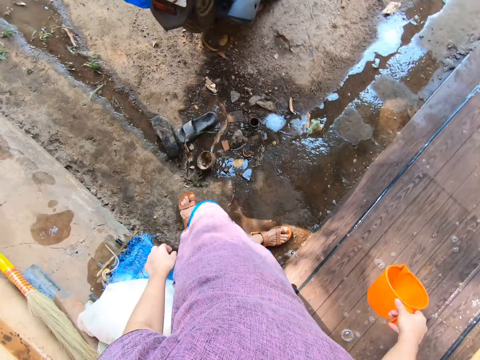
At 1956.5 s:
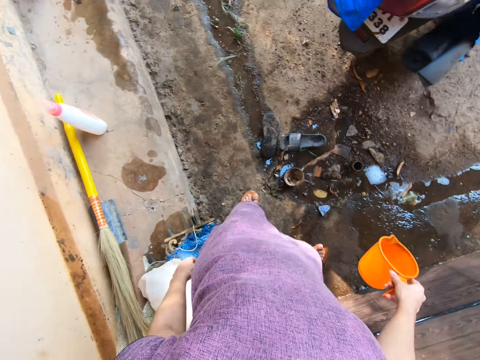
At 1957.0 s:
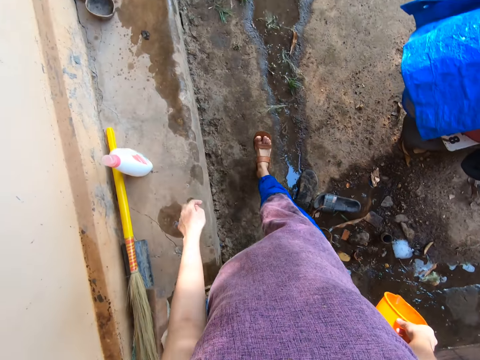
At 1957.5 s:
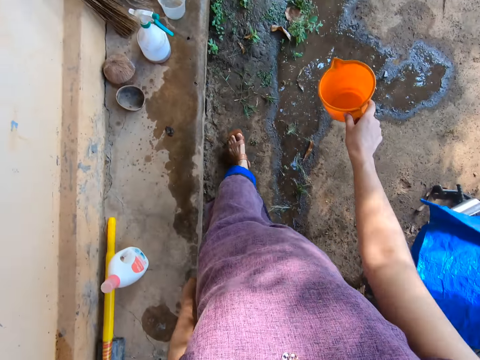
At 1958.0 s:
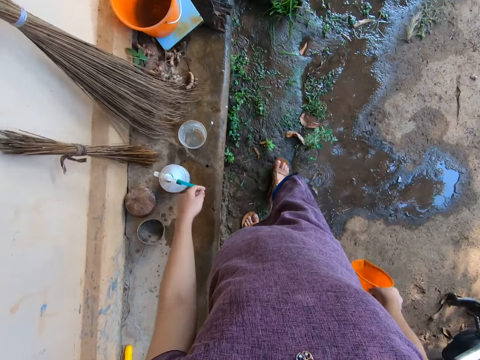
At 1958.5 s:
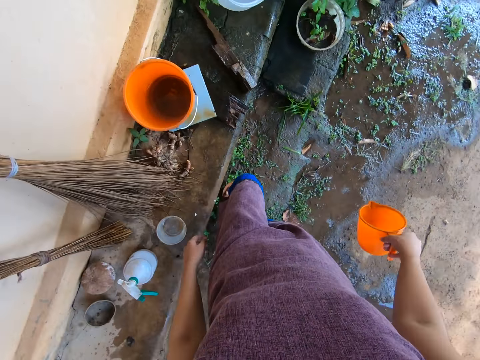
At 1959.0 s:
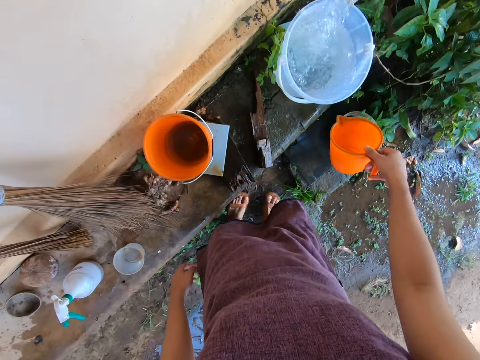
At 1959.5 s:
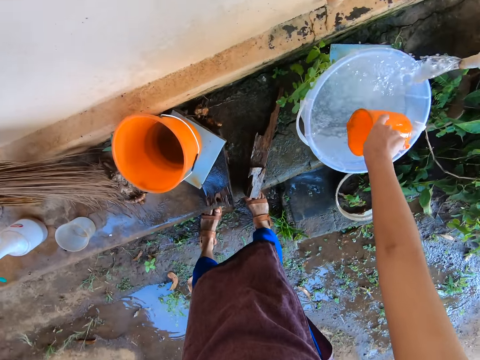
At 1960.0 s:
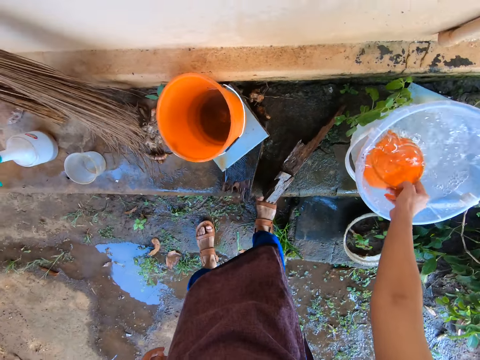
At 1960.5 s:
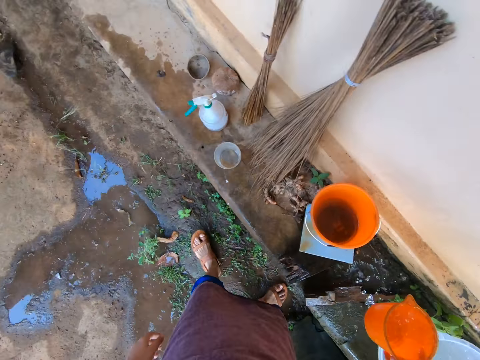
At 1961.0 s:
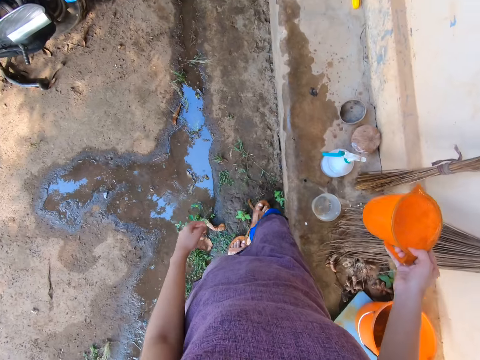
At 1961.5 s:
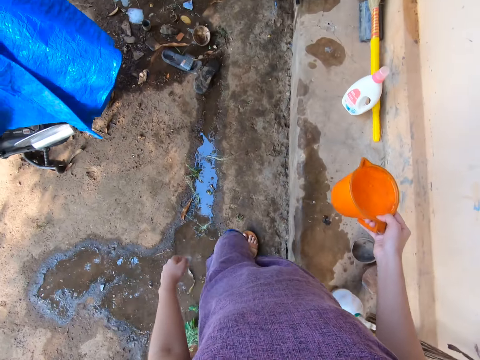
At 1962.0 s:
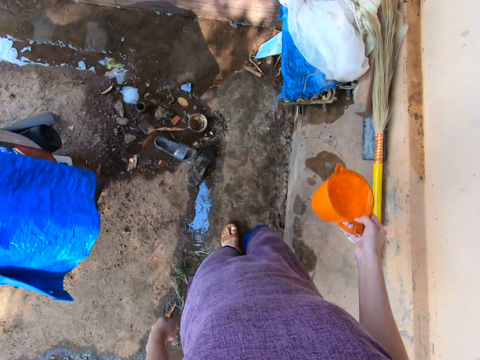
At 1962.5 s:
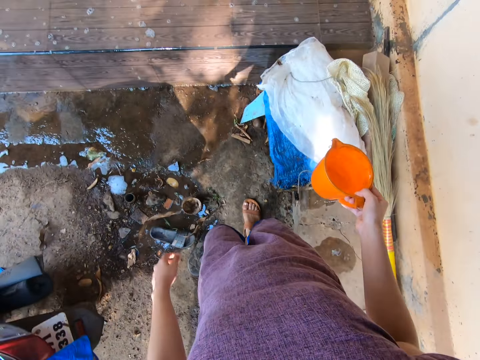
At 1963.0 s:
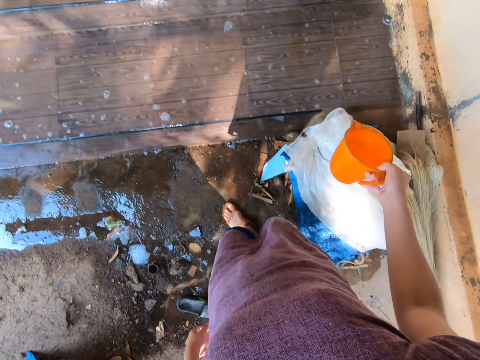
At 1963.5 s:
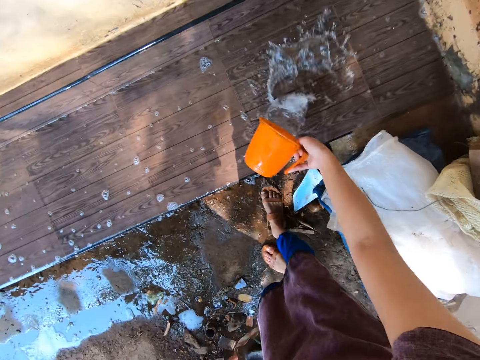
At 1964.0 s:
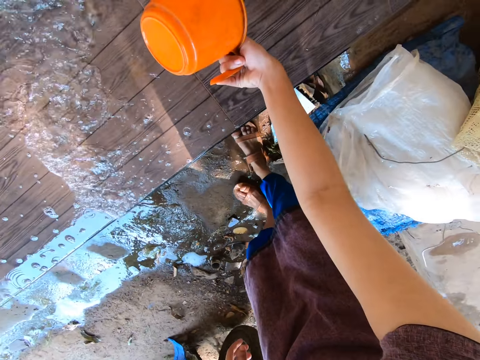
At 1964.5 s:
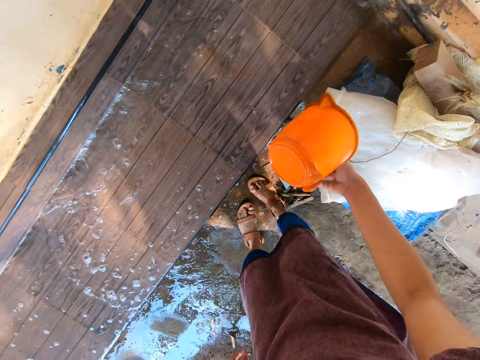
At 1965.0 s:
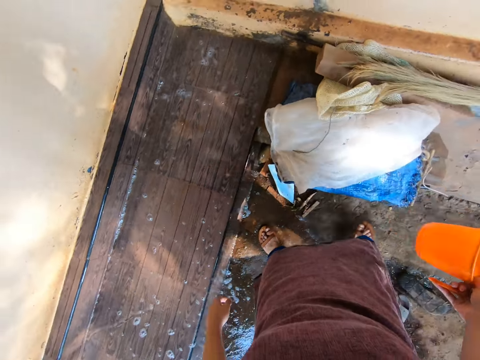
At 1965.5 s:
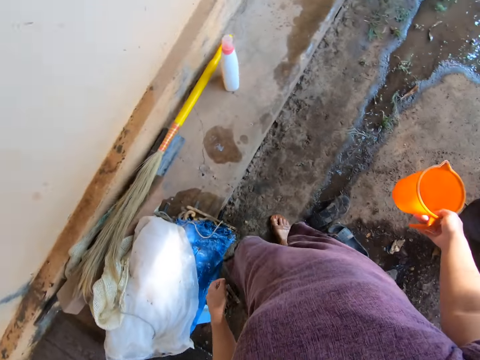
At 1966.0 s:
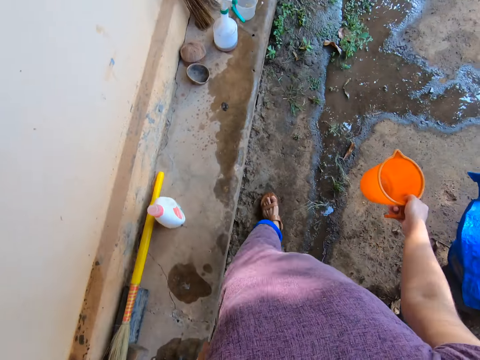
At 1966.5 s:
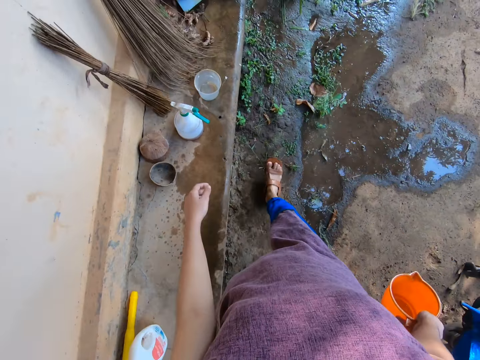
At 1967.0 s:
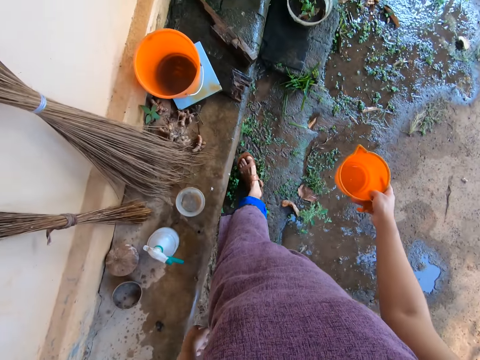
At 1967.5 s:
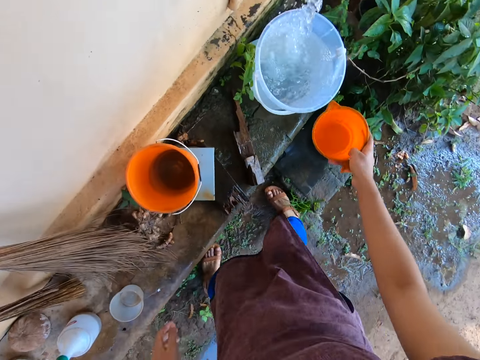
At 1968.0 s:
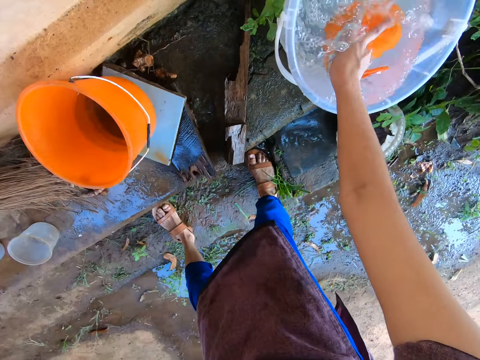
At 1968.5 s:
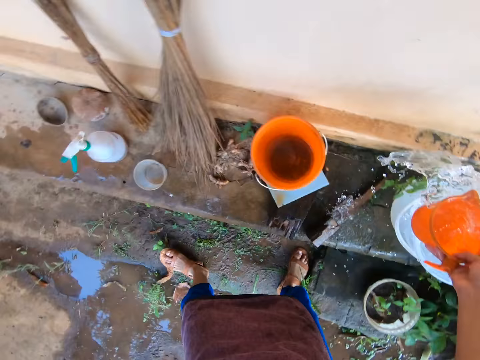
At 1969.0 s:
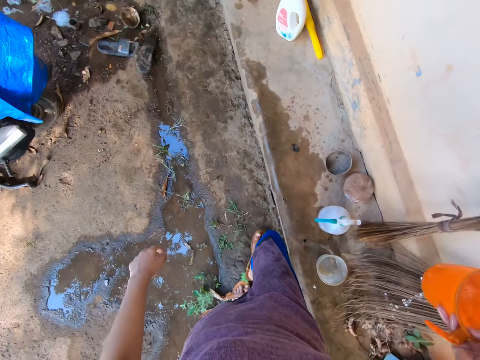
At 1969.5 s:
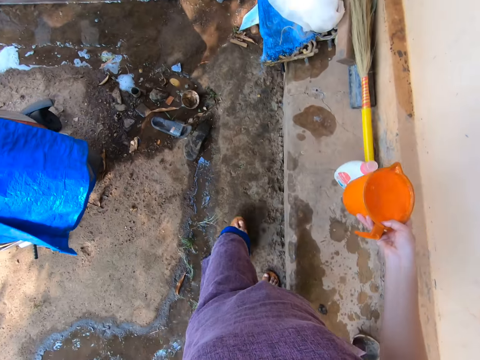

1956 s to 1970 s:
The camera wearer walks around with an empty jug or cup in her right hand. She takes water from the bucket on the tap with the cup in her right hand. She walks around with the jug of water on her right hand. She pours water on the bench with the cup in her right hand. She walks around with the empty jug in her right hand. She takes water from the bucket on the tap with the cup in her right hand.

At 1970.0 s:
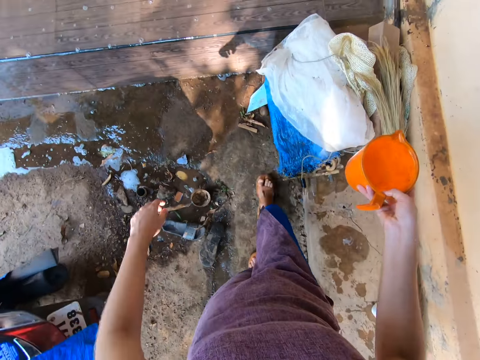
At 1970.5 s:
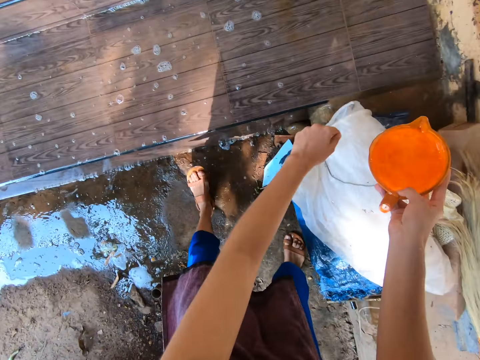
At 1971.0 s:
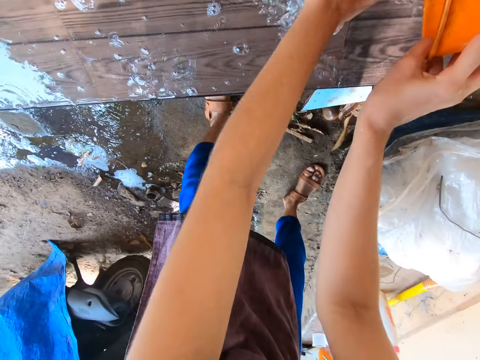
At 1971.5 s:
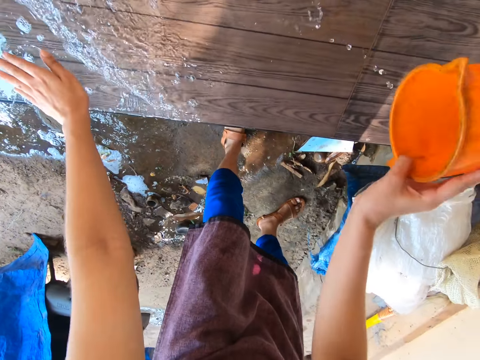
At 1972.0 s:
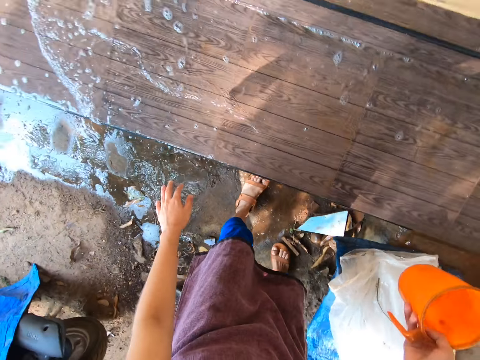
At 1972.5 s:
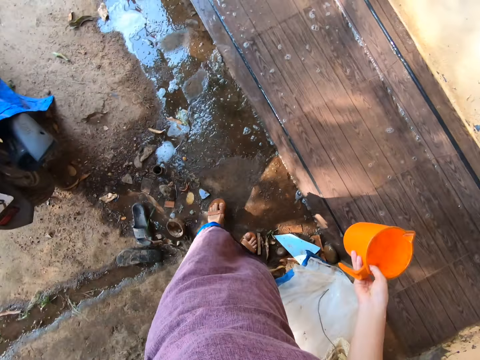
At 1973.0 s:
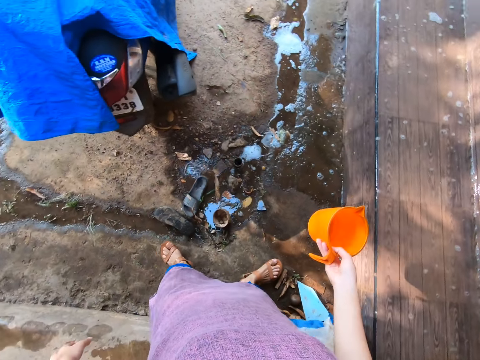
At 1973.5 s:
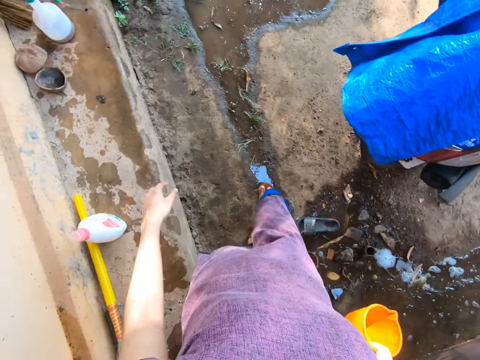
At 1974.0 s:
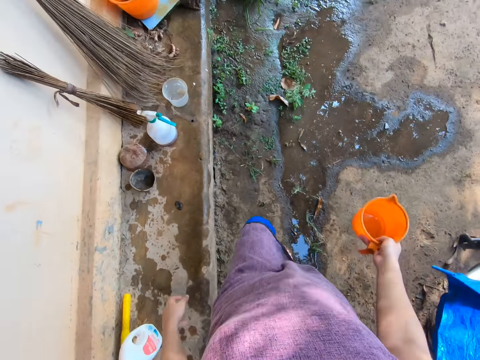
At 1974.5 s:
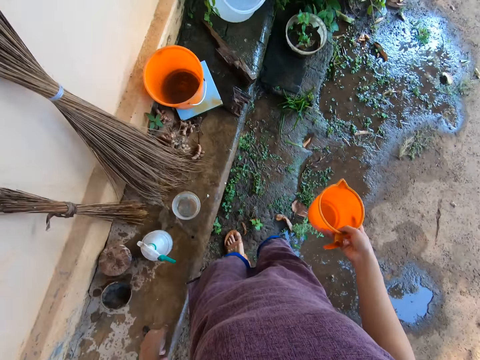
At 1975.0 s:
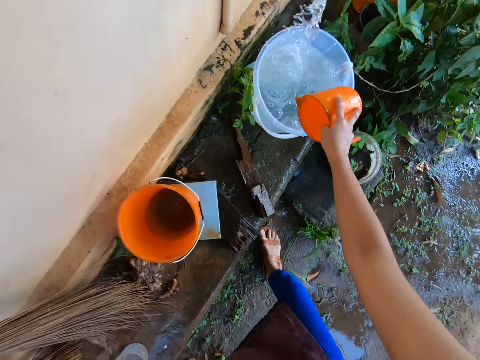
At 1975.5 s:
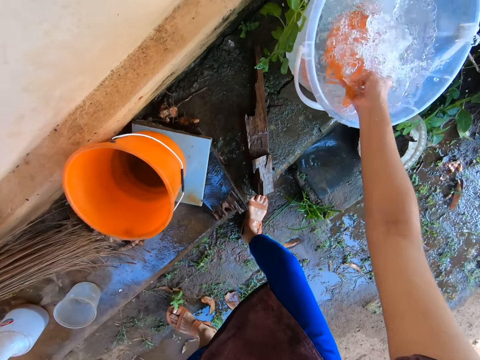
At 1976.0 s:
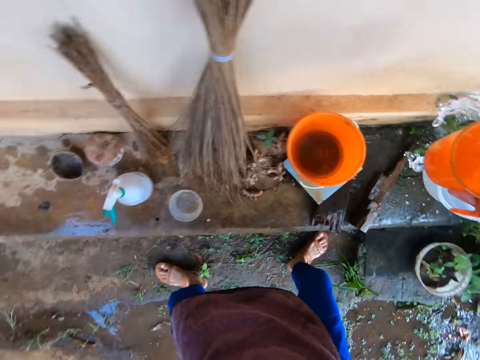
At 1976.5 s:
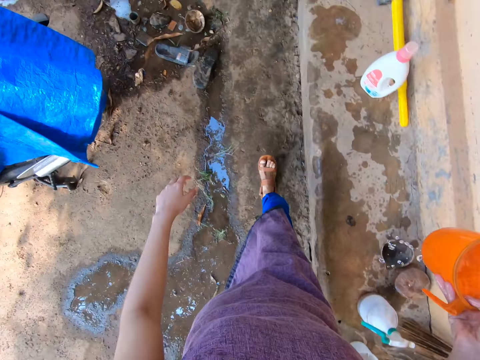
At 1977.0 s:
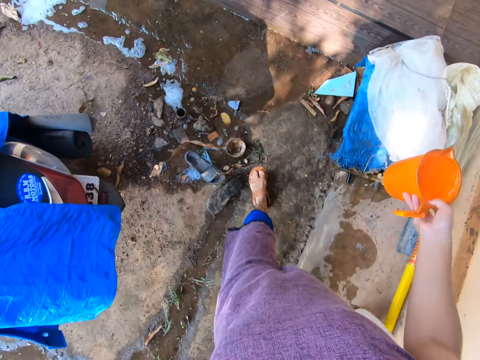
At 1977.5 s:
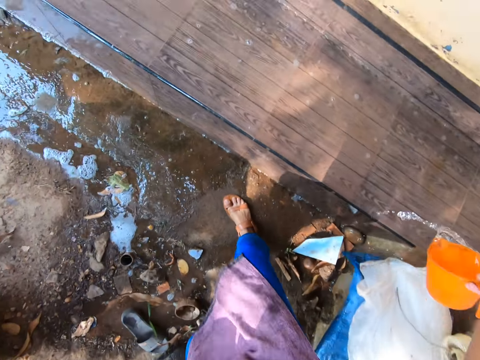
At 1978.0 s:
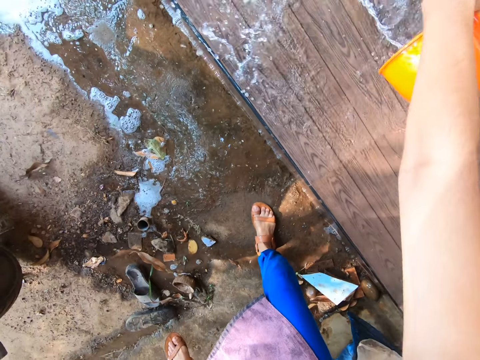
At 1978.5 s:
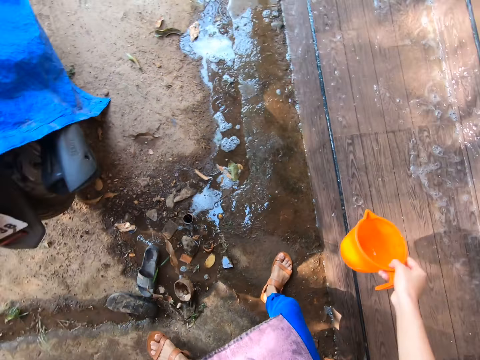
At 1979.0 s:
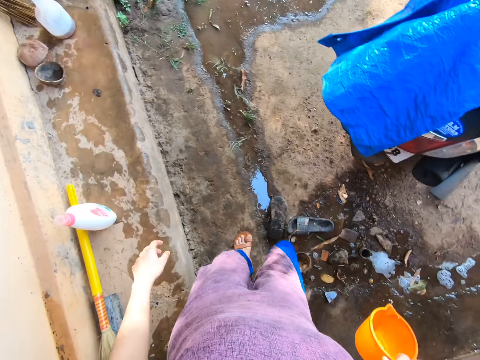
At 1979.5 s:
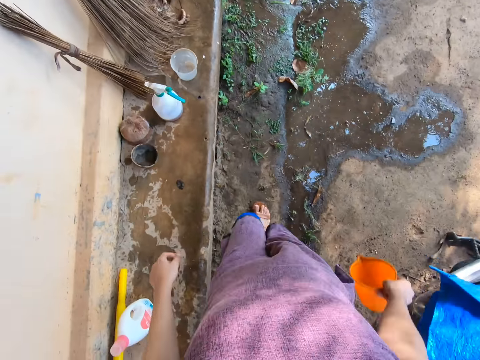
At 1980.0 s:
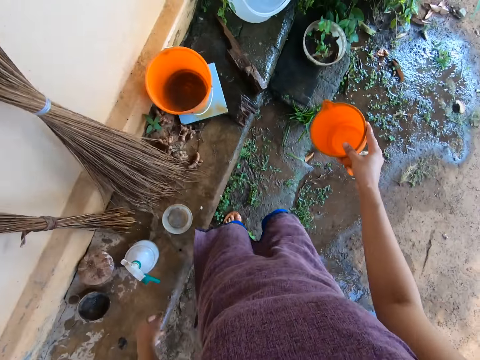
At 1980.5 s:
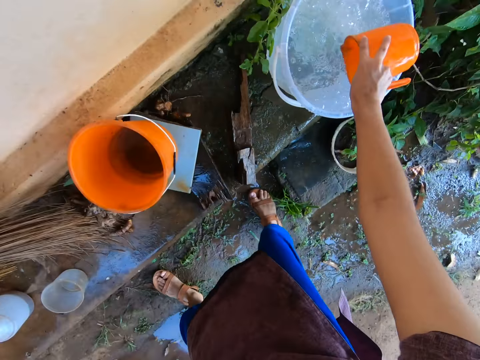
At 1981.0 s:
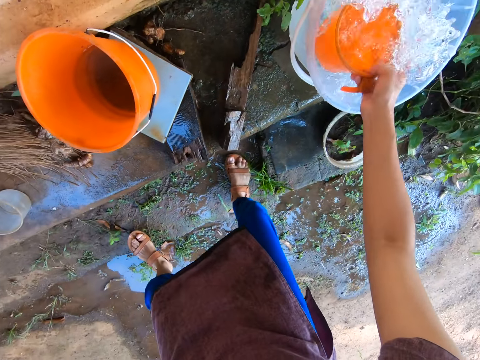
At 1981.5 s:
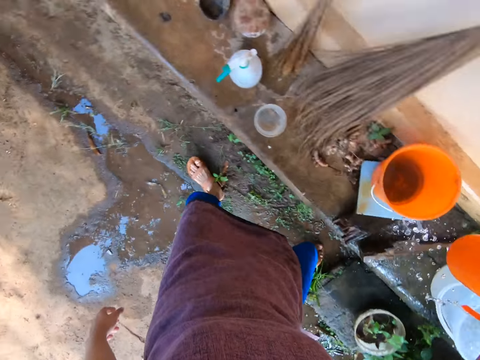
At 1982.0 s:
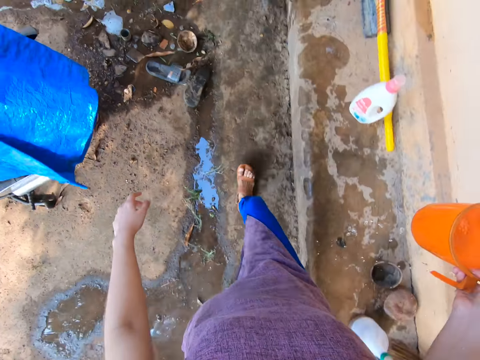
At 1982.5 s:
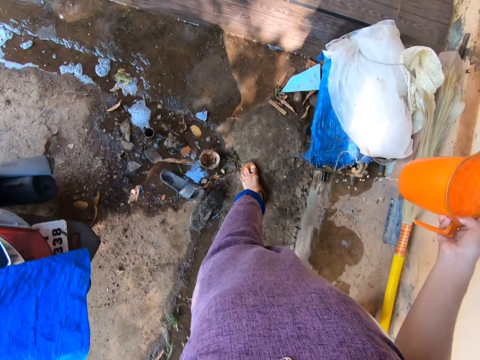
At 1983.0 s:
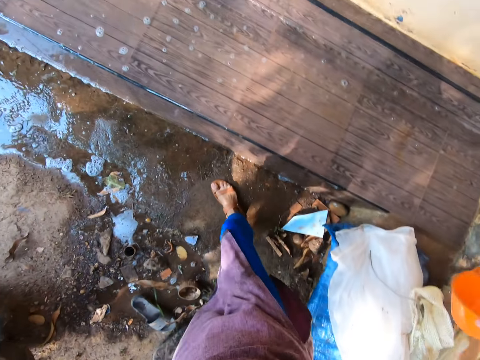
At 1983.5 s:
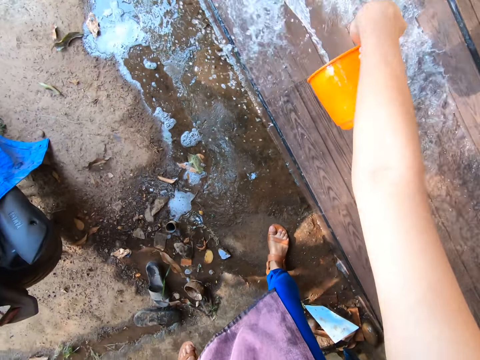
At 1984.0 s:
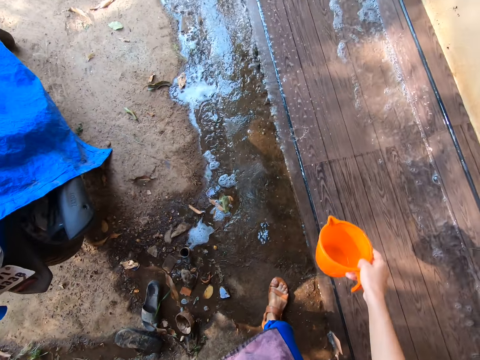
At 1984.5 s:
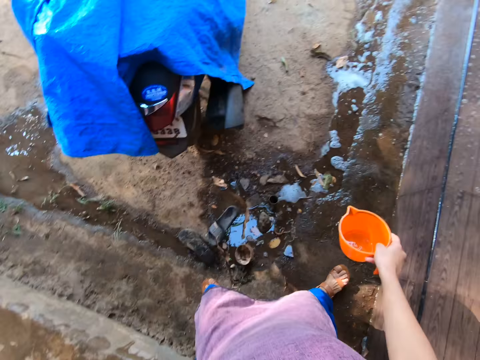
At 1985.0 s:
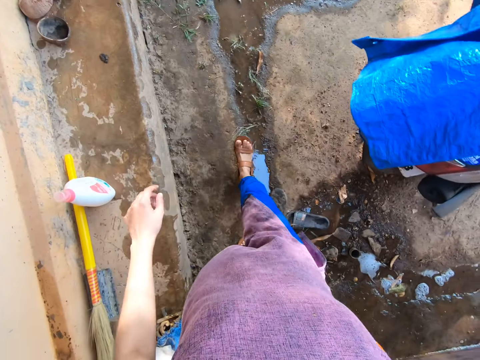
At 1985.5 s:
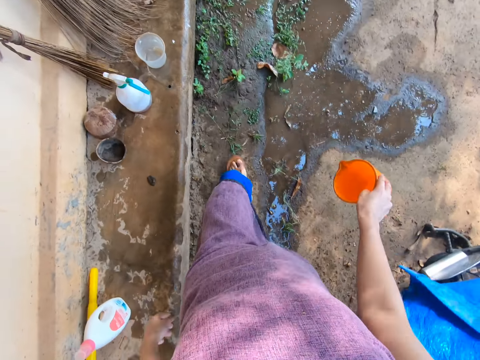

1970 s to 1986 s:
The camera wearer walks around with the jug or cup of water on her right hand. She pours some water on her left hand. She pours water on the bench with the cup in her right hand. She walks around with an empty jug in her right hand. She takes water from the bucket on the tap with the cup in her right hand. She walks around with the jug of water on her right hand. She pours water on the bench with the cup in her right hand. She walks around with the empty jug in her right hand. She takes water from the bucket on the tap with the cup in her right hand. She walks around with the jug of water on her right hand. She pours water on the bench with the cup in her right hand.
